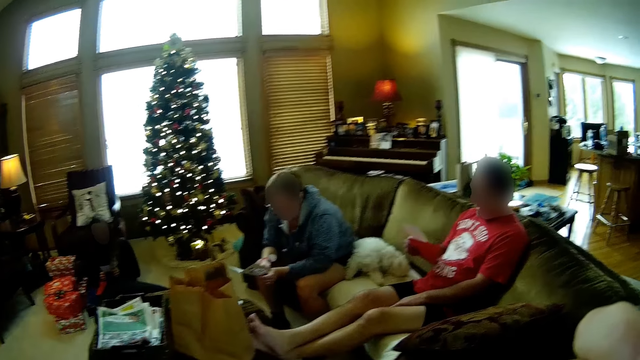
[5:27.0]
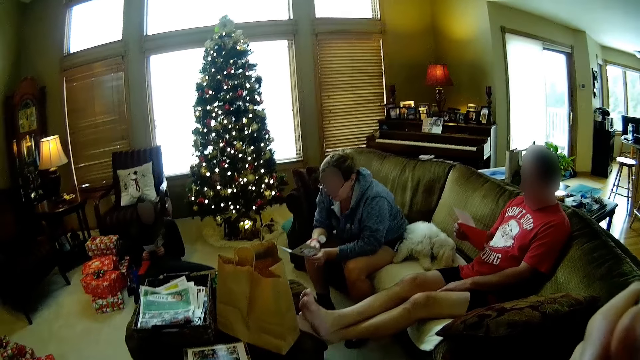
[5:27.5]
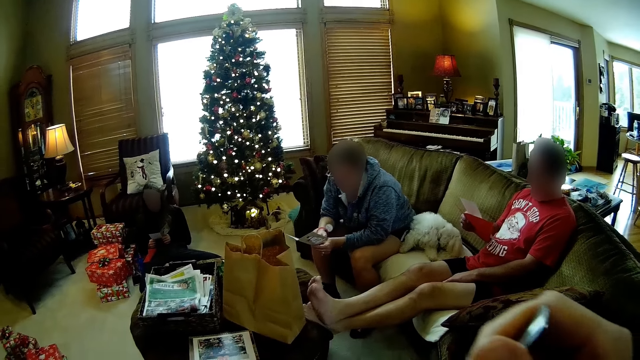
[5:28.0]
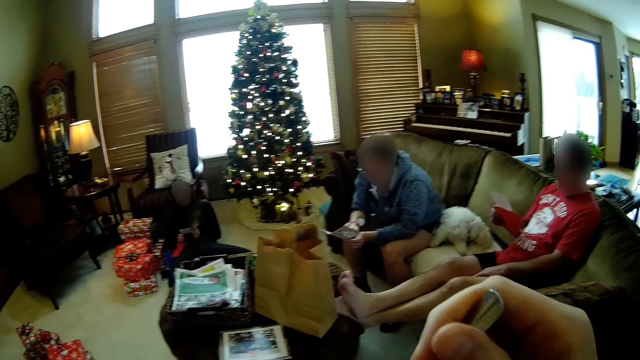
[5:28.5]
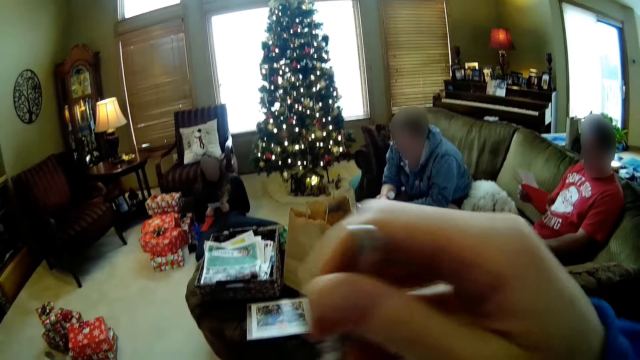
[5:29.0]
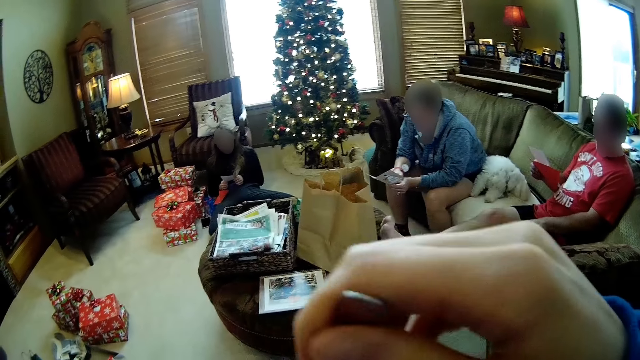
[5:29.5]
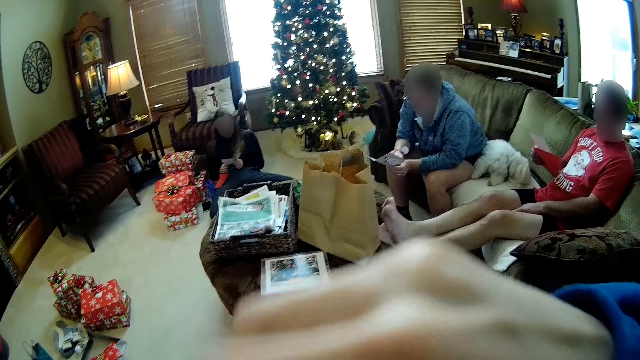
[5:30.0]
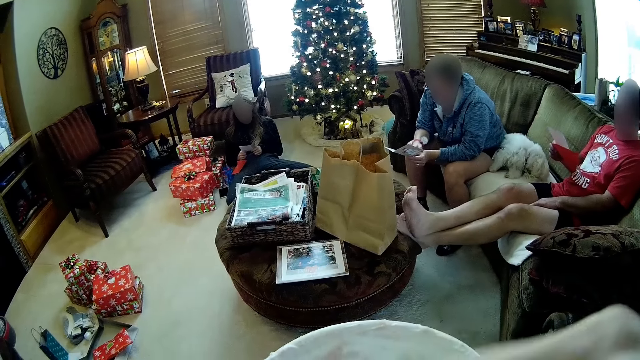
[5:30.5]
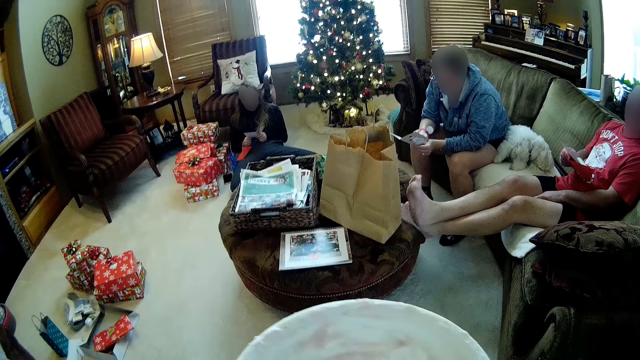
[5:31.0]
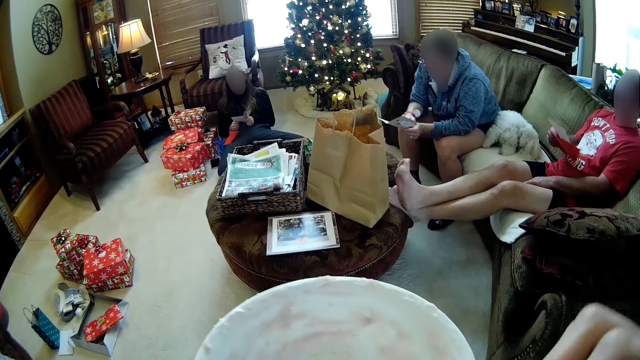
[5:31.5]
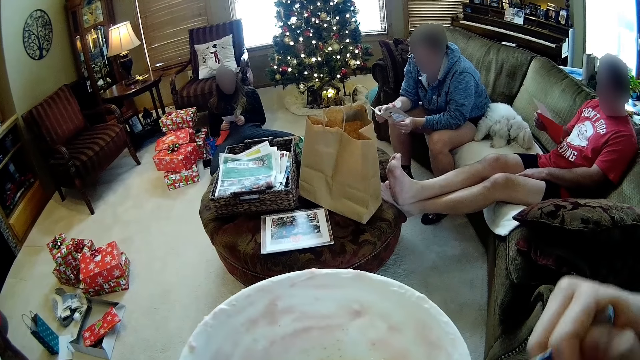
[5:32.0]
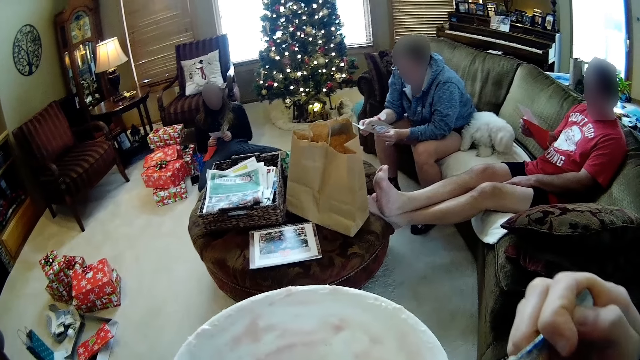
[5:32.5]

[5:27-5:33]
The camera wearer moves the spoon.

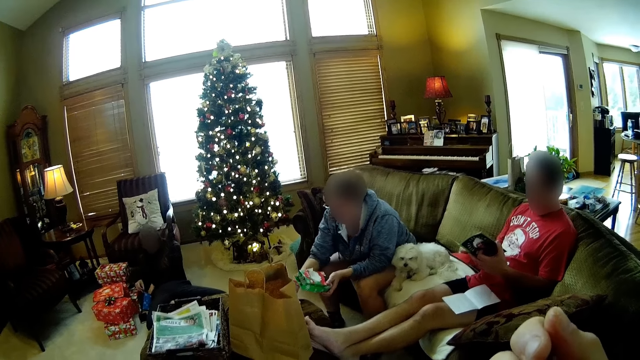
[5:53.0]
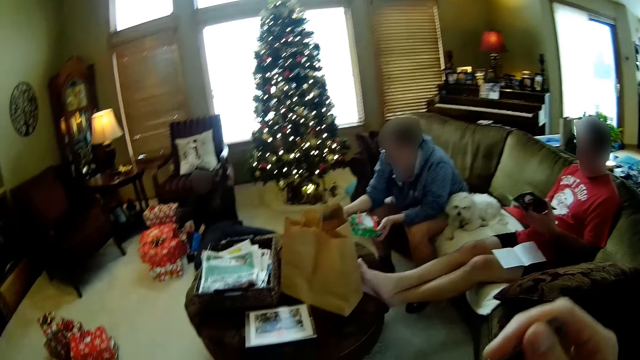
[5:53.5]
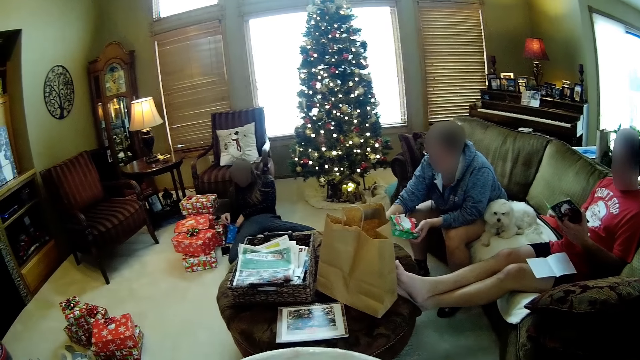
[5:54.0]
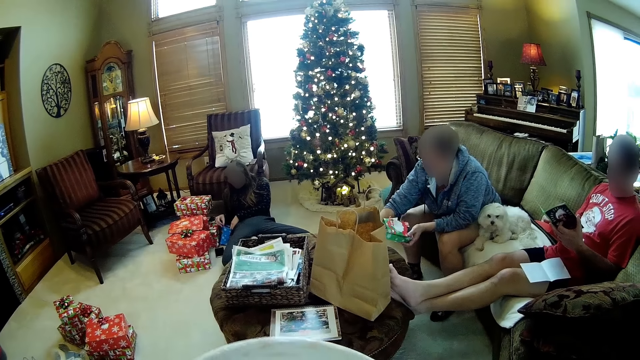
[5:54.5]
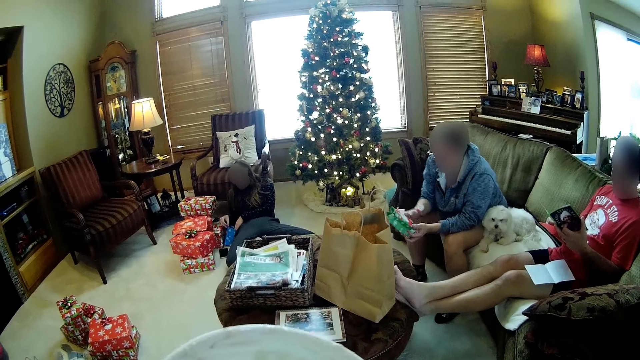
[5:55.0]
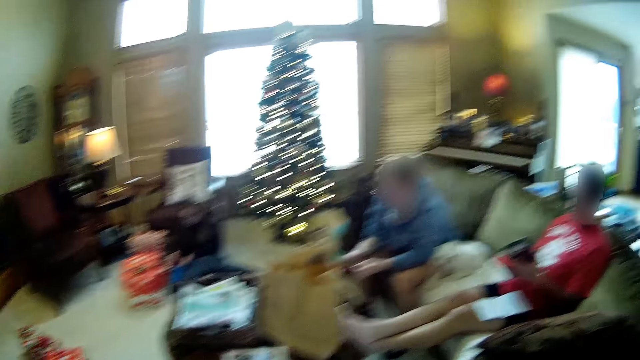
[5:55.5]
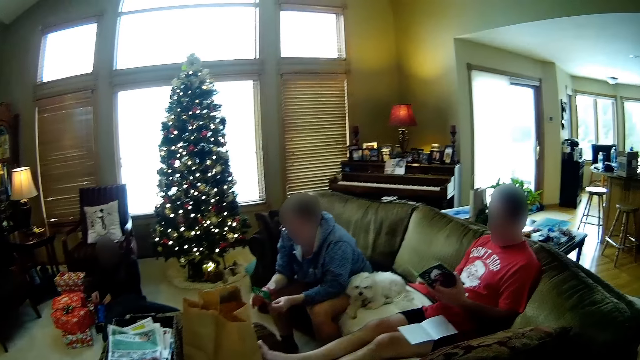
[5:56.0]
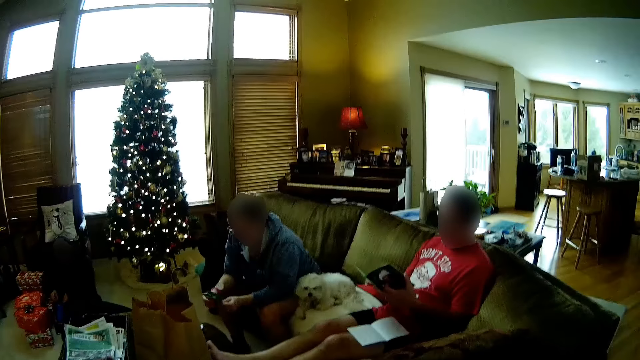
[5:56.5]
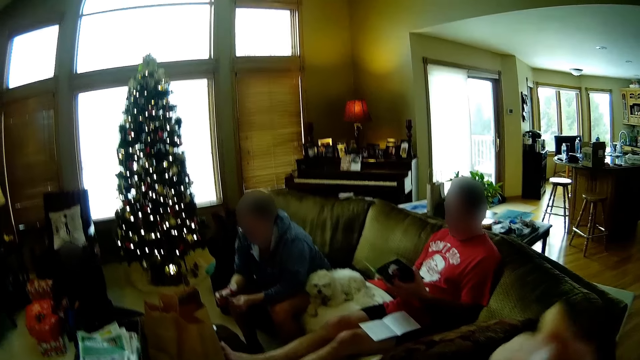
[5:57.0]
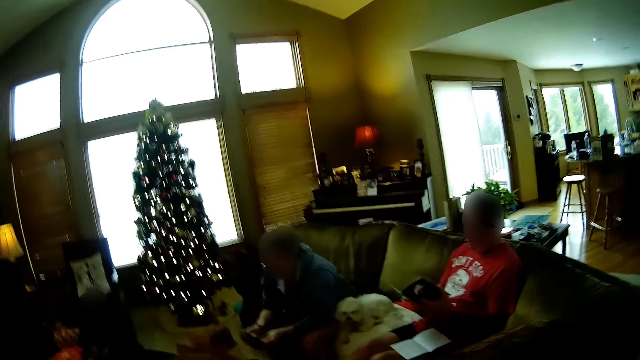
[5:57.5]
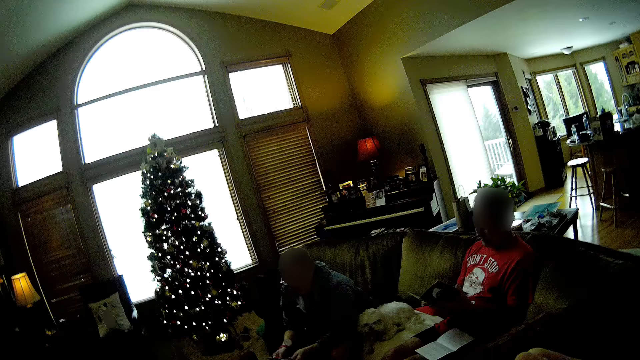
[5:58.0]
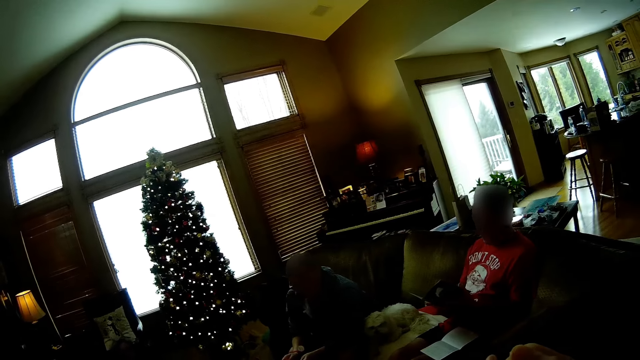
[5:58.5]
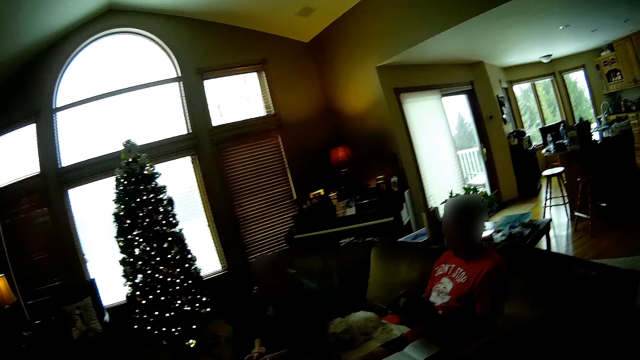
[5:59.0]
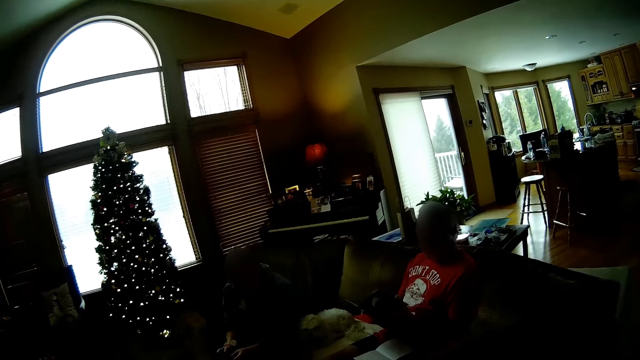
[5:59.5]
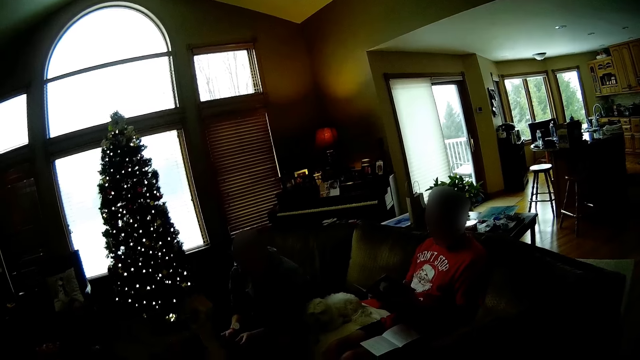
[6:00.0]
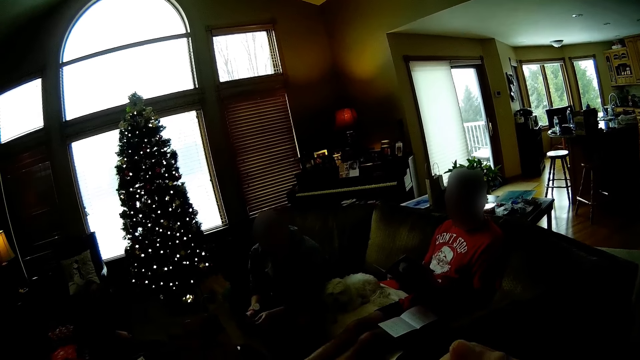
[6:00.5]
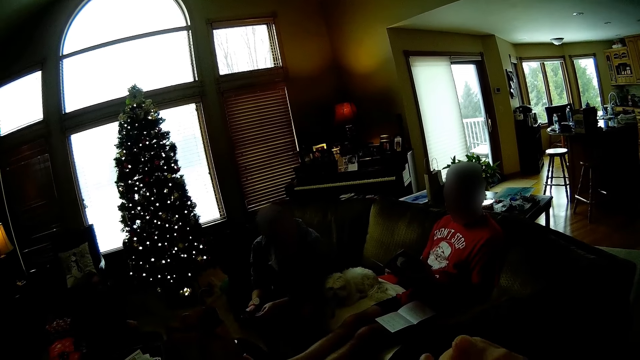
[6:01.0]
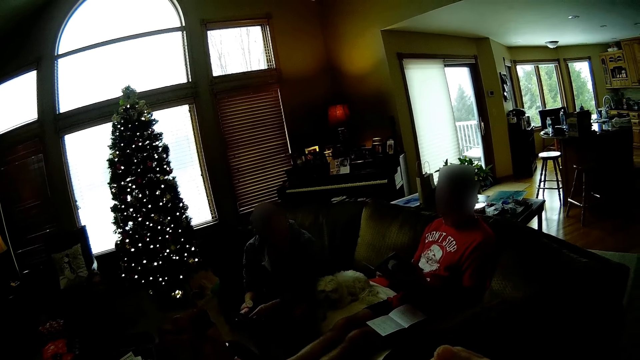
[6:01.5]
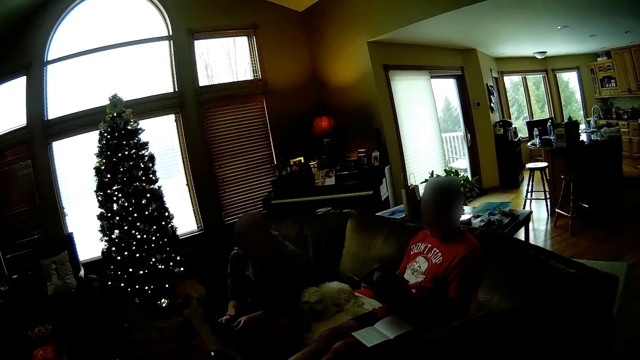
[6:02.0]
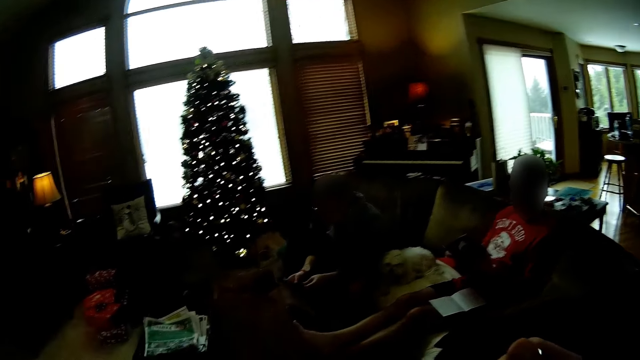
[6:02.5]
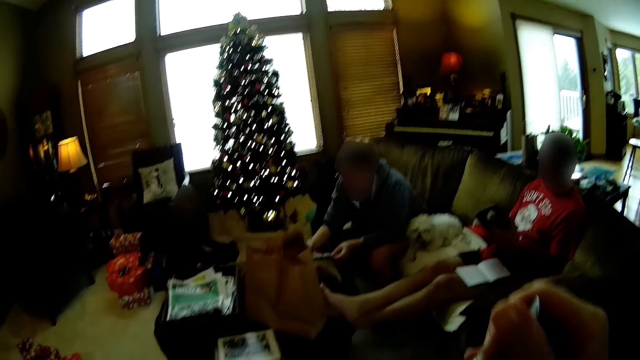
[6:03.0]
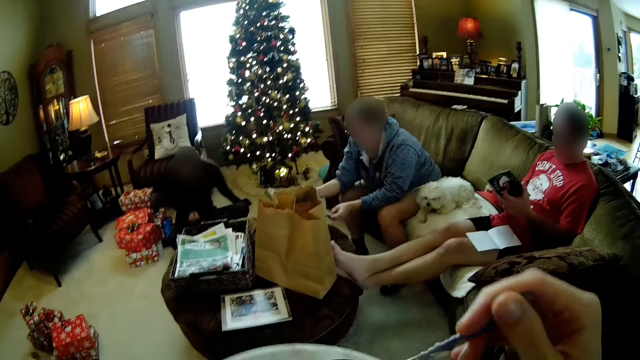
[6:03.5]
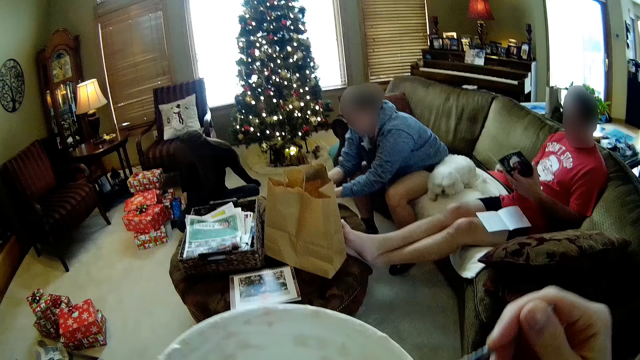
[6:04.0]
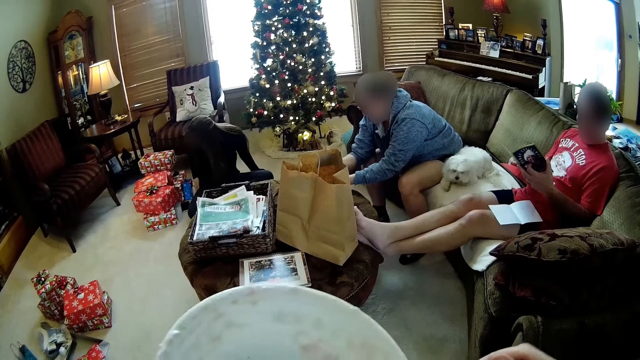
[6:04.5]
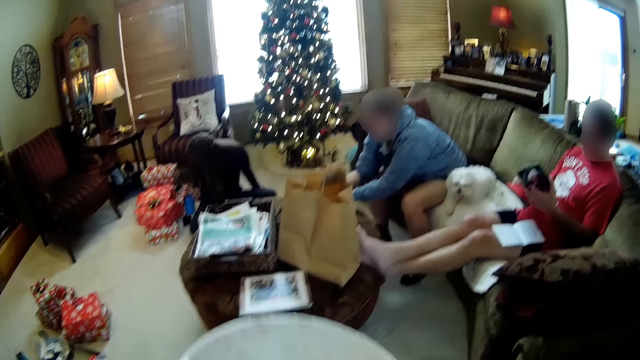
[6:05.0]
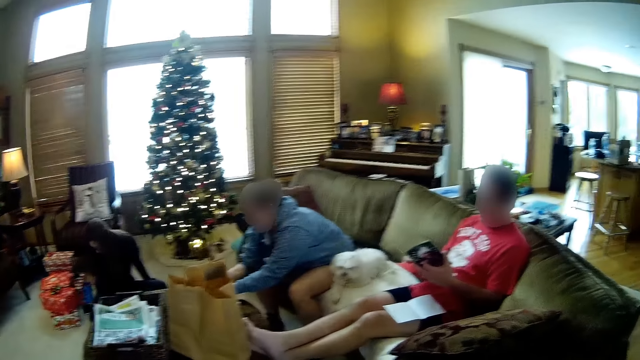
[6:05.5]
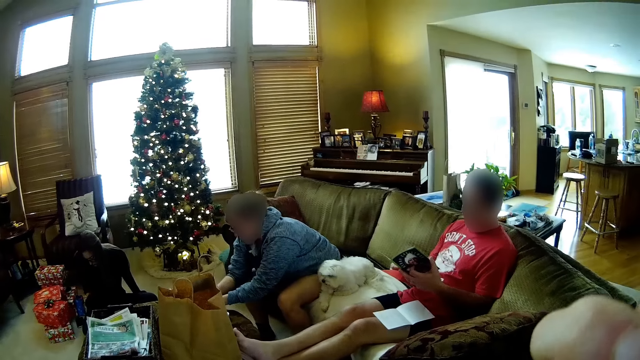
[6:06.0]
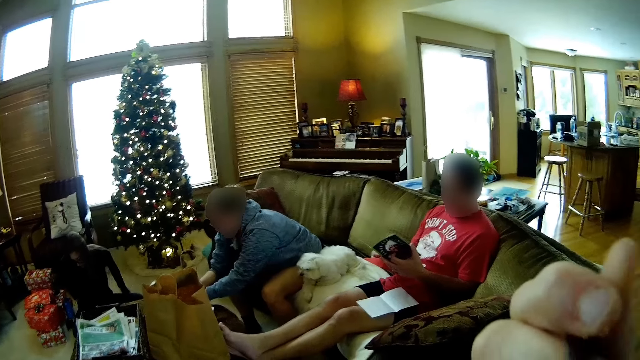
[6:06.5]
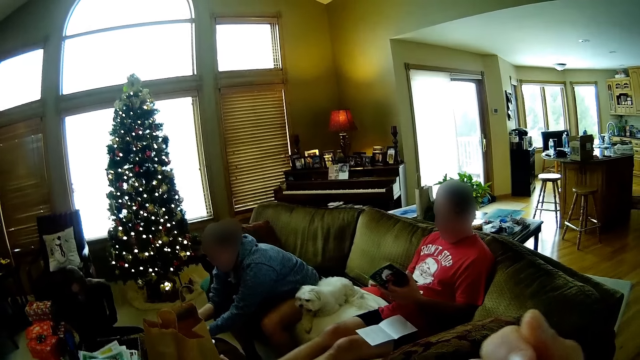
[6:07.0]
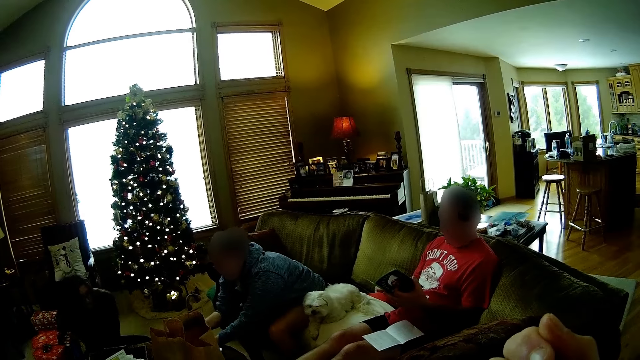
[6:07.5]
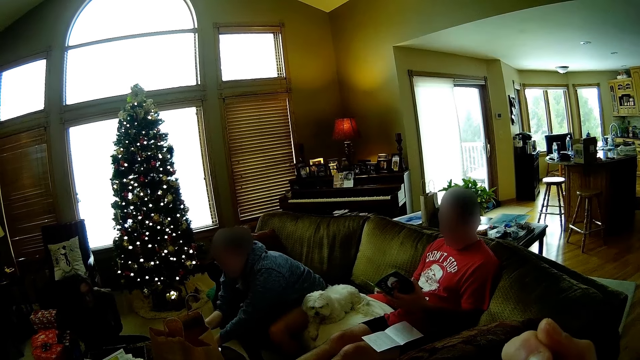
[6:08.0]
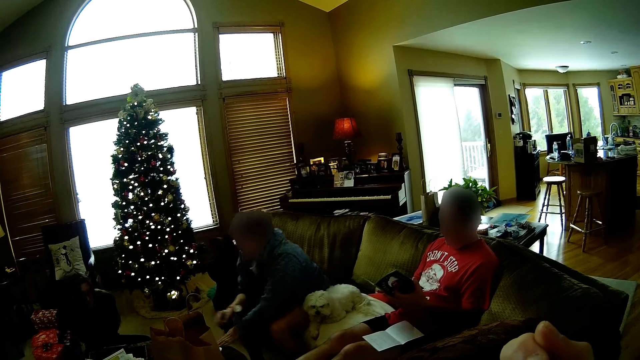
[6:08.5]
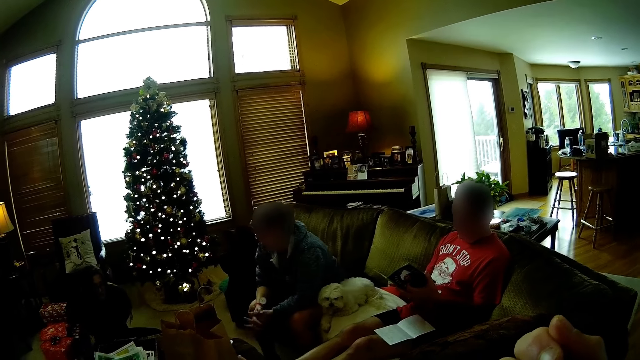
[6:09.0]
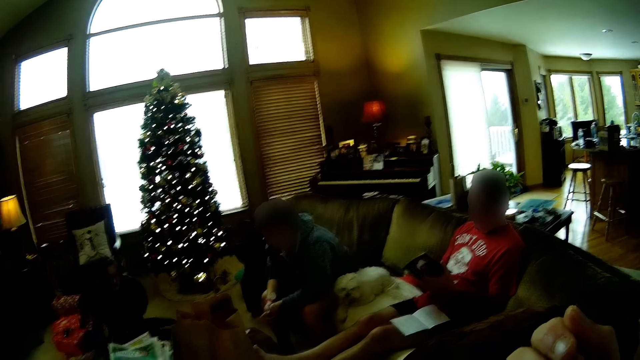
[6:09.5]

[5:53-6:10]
The woman drops the key on the table with her right hand. The camera wearer moves the plate. The woman folds the bag with both hands. The camera wearer looks around the house. They move their hand. They look around the house. The woman adjusts a card on the table with her right hand. The camera wearer moves the spoon. The woman drops the bag on the table with her left hand. The camera wearer looks around the house. They move their hand.
